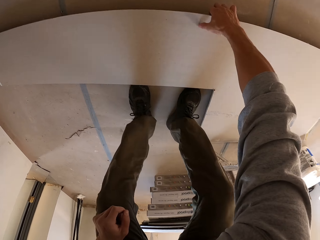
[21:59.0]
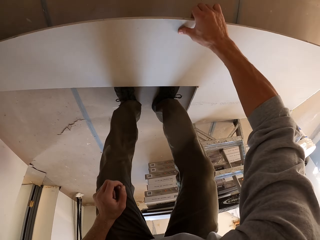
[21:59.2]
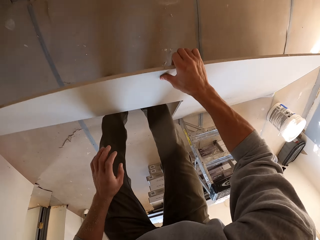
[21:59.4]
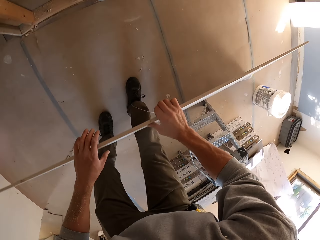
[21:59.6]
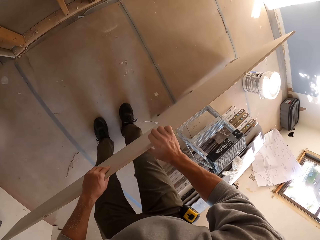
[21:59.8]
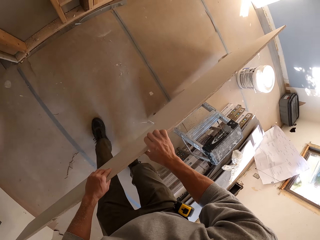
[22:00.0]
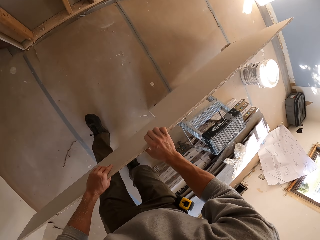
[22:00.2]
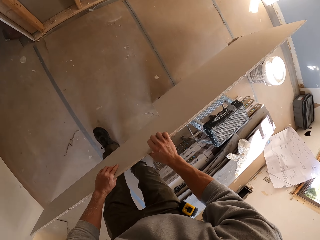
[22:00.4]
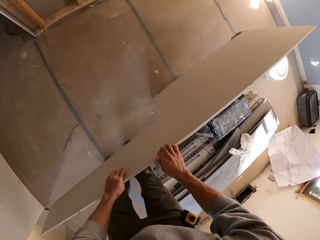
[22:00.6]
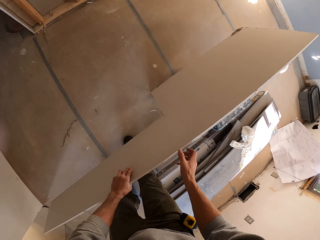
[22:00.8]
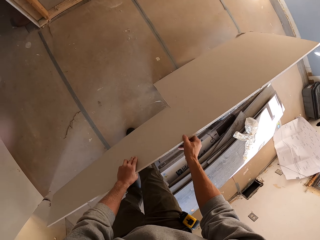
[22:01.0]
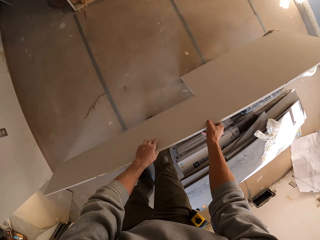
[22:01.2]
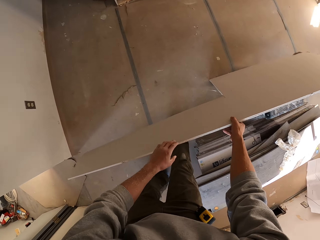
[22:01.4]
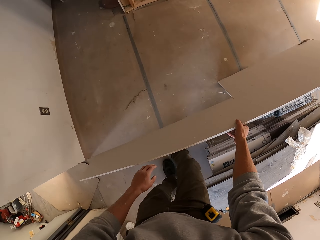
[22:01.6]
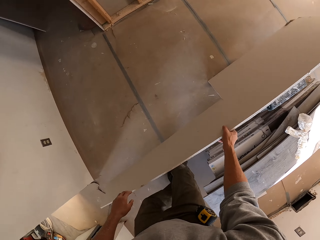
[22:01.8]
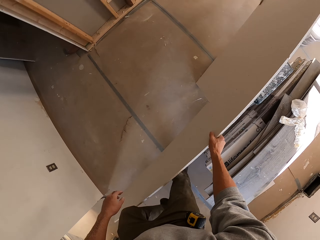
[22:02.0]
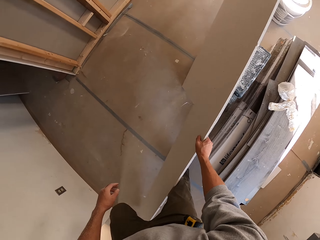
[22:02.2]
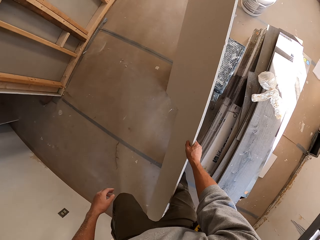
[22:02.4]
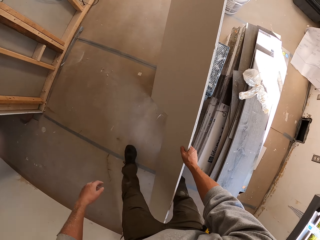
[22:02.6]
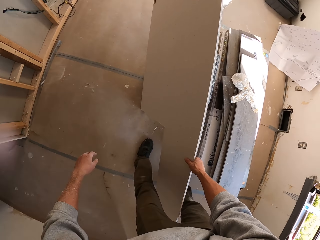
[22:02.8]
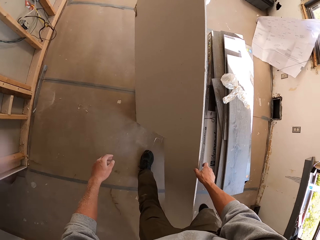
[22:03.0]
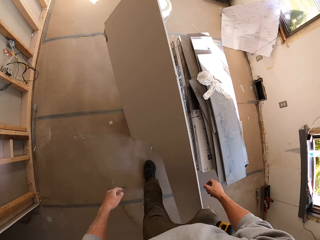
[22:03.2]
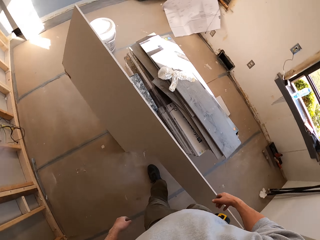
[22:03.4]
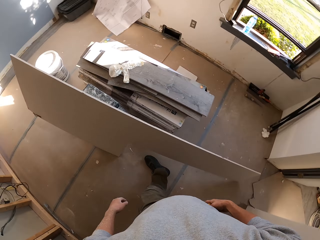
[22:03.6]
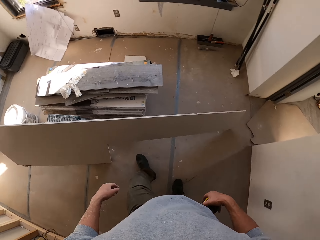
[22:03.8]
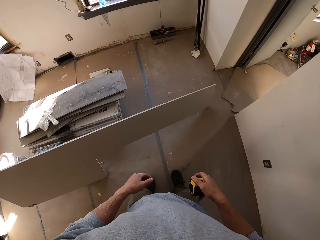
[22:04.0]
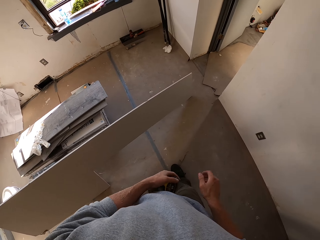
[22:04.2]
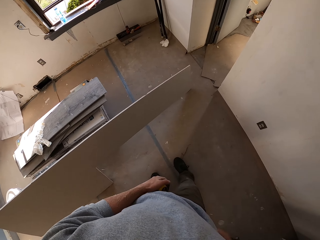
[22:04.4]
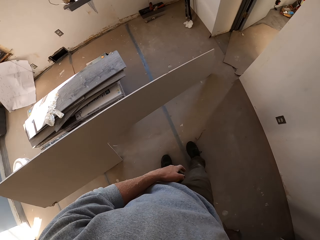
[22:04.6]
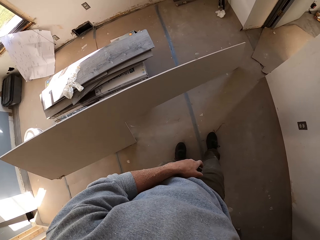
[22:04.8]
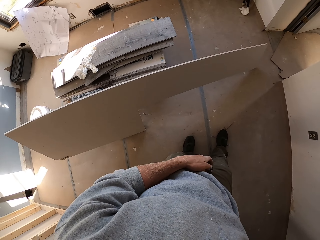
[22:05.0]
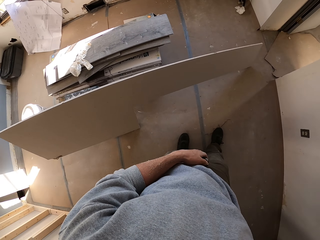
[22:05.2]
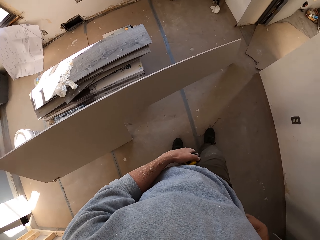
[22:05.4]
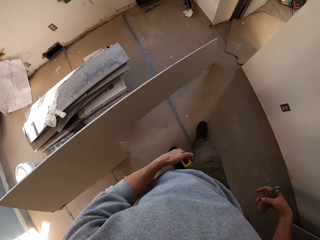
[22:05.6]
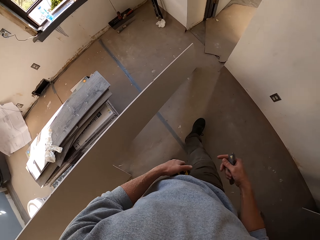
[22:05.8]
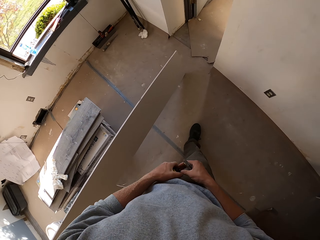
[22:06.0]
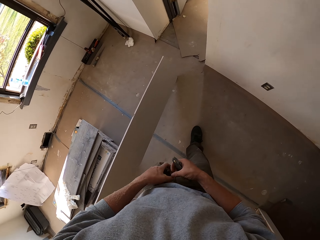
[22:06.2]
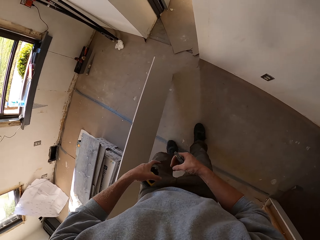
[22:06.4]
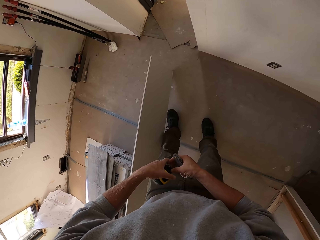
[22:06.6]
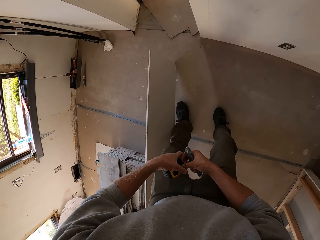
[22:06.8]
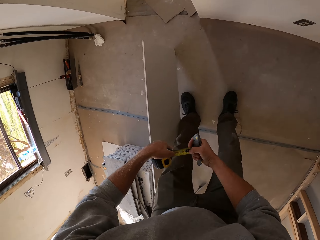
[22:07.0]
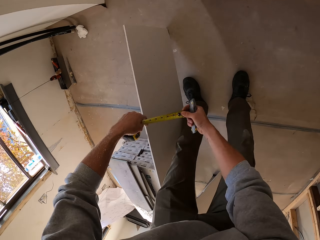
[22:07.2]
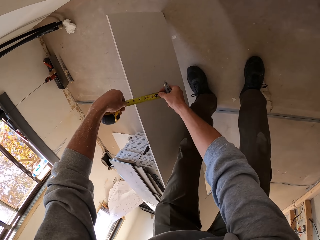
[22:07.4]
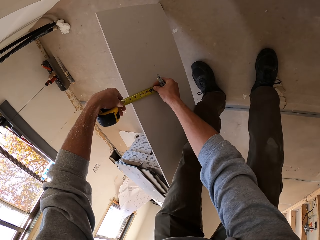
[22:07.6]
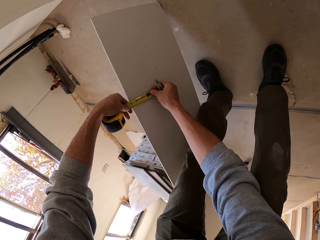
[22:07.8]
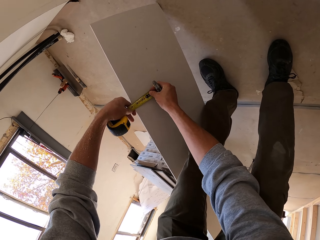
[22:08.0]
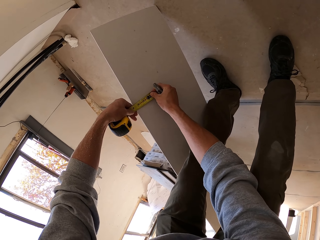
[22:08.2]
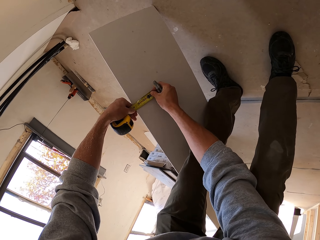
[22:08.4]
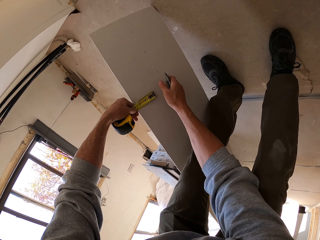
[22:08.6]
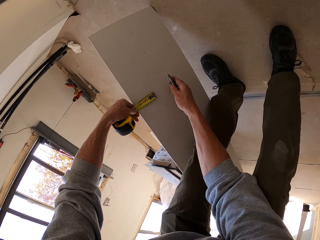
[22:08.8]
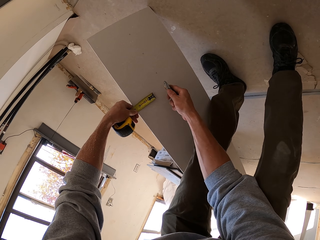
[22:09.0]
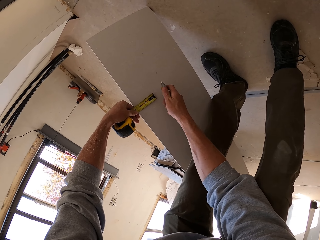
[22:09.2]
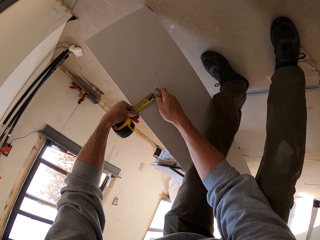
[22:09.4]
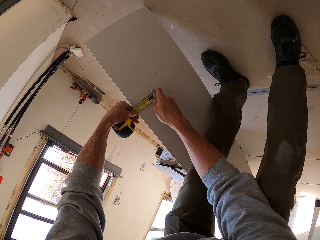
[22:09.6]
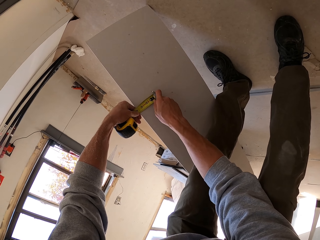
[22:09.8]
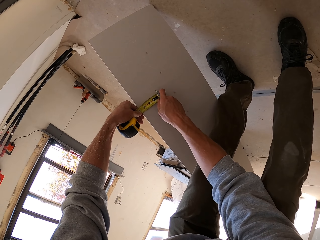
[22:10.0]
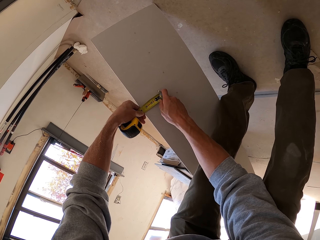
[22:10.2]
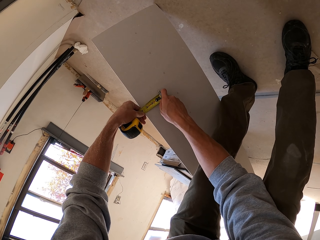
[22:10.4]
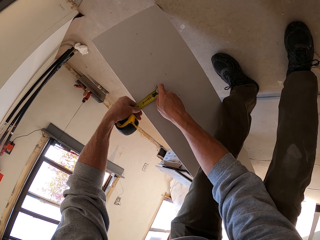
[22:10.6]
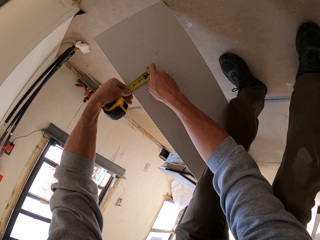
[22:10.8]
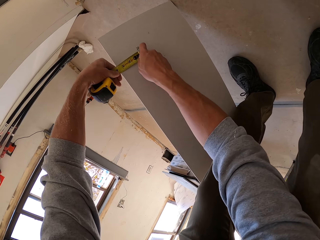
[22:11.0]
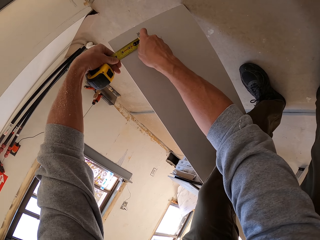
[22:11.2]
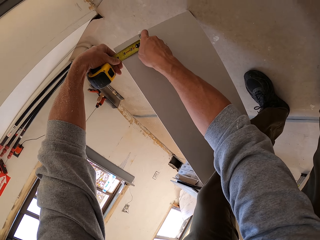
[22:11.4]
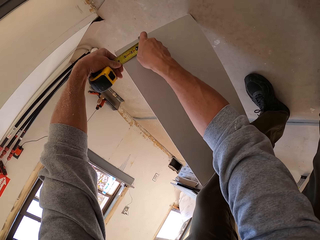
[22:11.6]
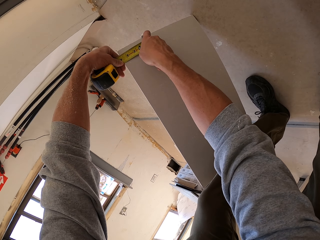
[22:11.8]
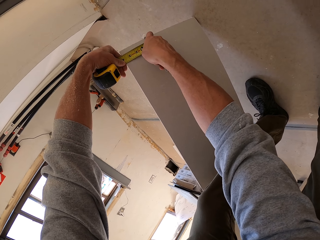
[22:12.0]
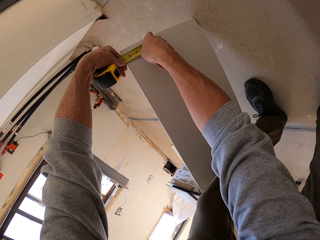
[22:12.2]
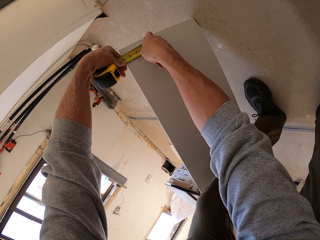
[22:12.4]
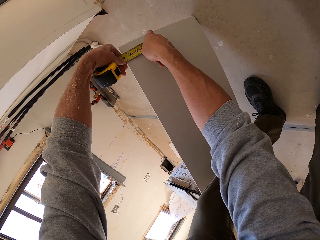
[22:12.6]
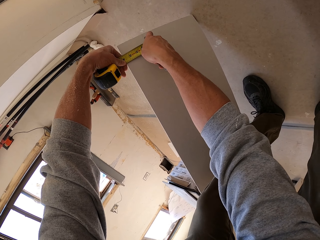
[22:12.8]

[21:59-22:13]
The camera wearer picks up the ceiling board on the floor. They hold the board. They turn around. They stare at the ceiling board. They hold a tape measure. They stare at the tape measure. They hold a cutter. They pull the tape measure. They bend down. They measure the board with the tape measure. They mark the ceiling board.

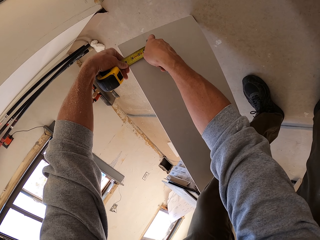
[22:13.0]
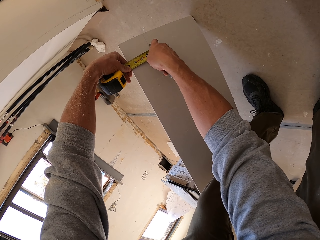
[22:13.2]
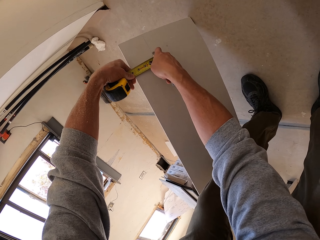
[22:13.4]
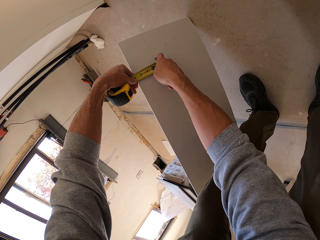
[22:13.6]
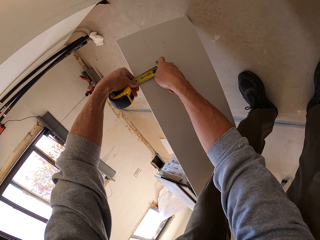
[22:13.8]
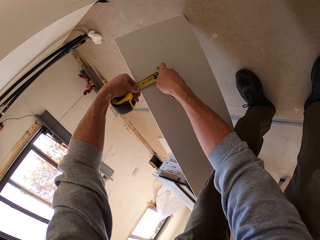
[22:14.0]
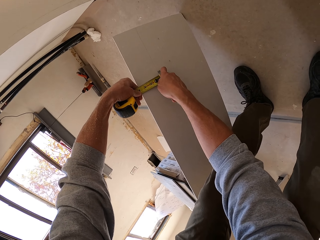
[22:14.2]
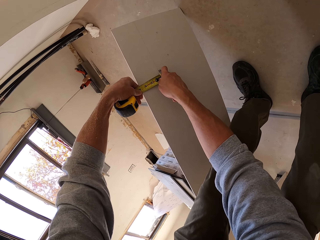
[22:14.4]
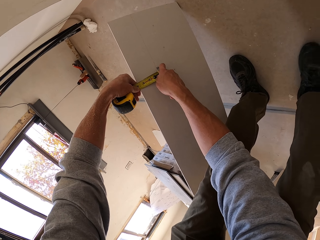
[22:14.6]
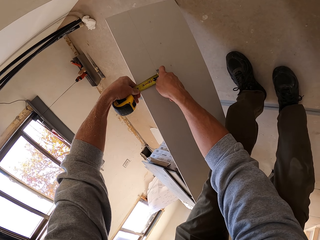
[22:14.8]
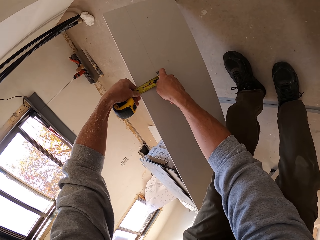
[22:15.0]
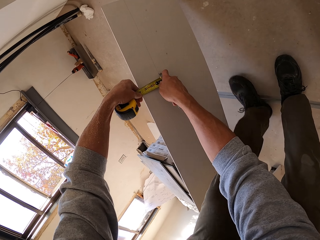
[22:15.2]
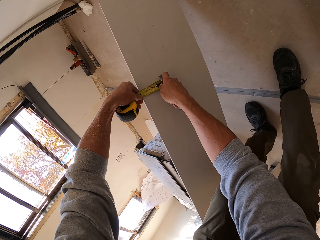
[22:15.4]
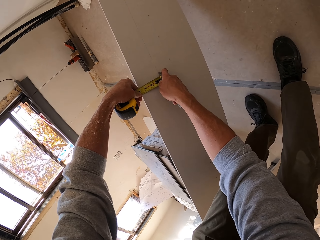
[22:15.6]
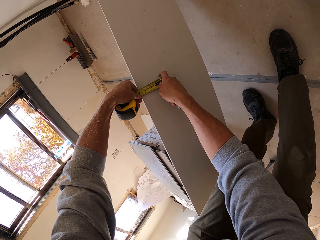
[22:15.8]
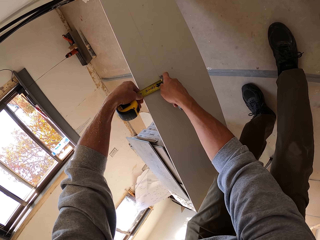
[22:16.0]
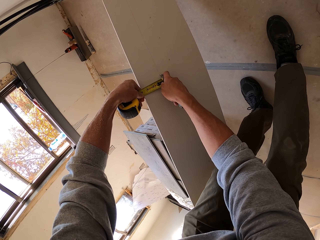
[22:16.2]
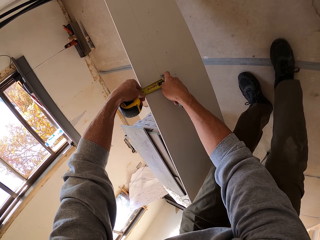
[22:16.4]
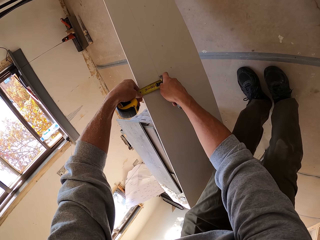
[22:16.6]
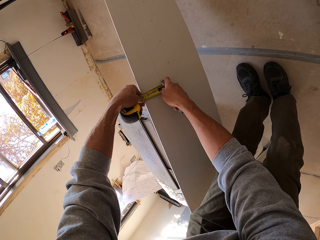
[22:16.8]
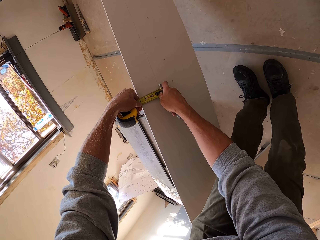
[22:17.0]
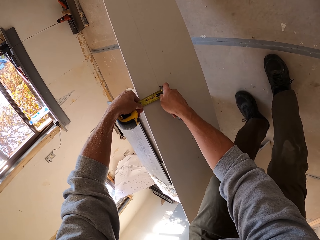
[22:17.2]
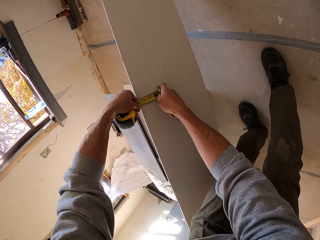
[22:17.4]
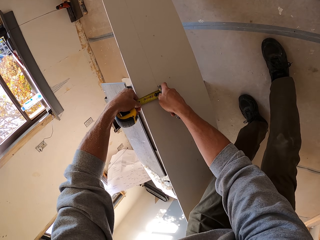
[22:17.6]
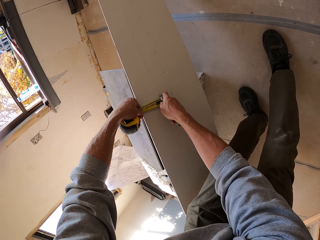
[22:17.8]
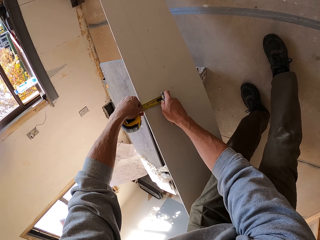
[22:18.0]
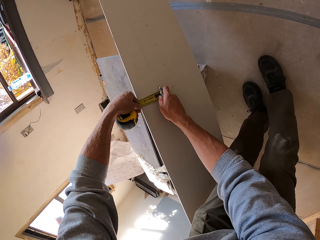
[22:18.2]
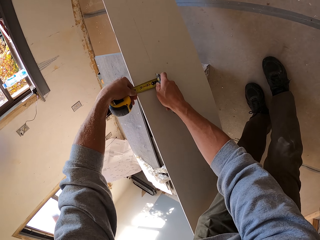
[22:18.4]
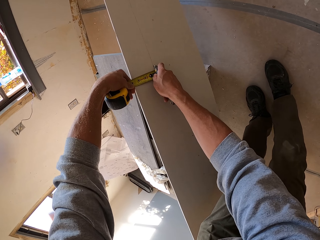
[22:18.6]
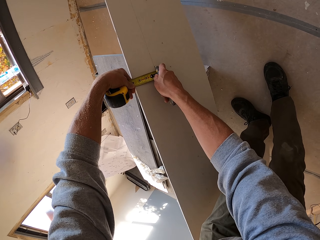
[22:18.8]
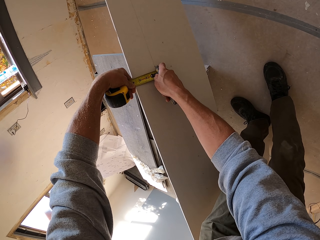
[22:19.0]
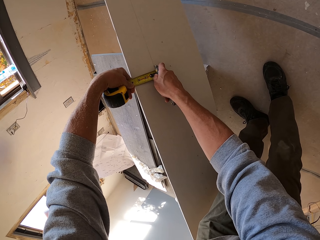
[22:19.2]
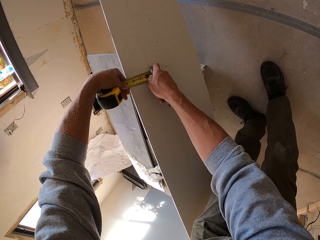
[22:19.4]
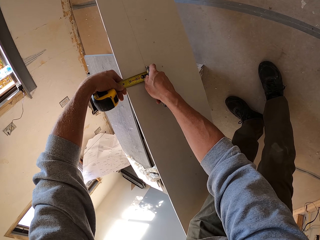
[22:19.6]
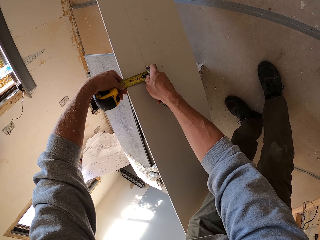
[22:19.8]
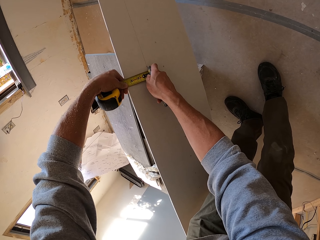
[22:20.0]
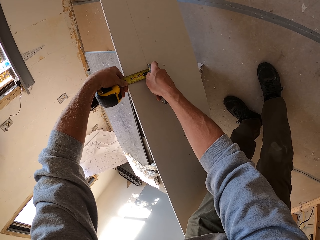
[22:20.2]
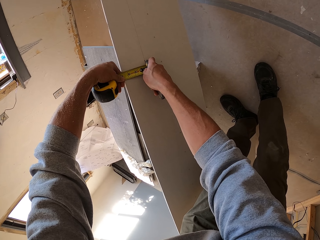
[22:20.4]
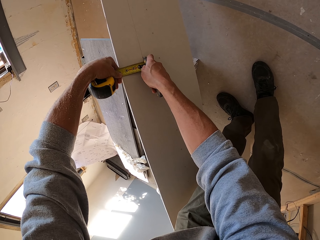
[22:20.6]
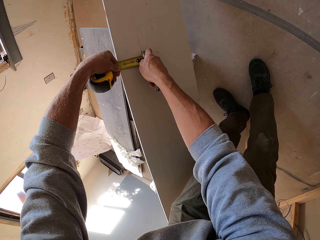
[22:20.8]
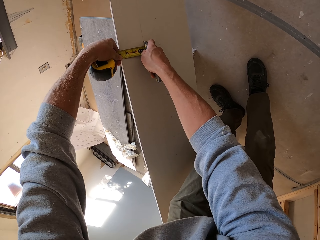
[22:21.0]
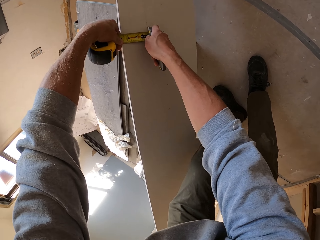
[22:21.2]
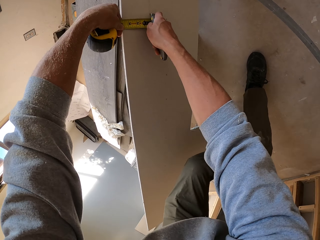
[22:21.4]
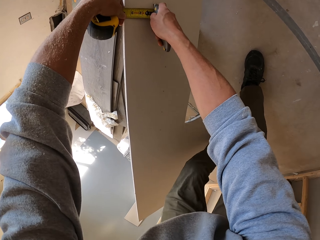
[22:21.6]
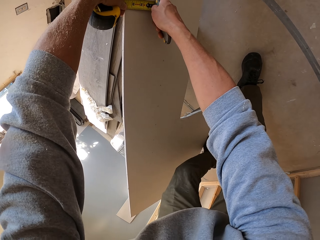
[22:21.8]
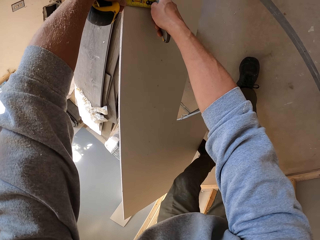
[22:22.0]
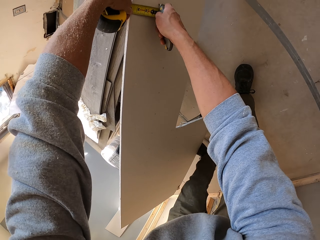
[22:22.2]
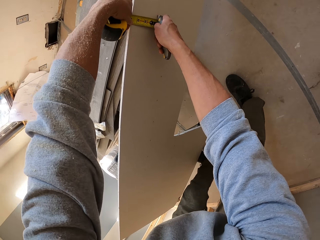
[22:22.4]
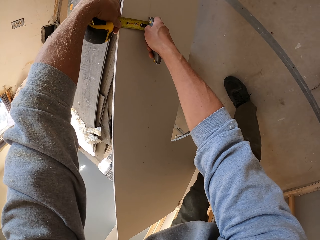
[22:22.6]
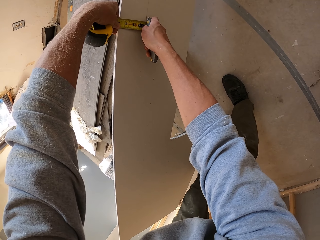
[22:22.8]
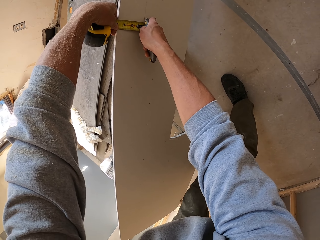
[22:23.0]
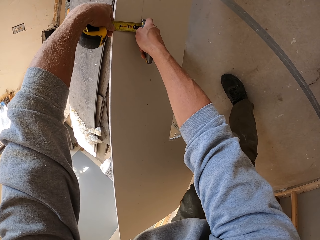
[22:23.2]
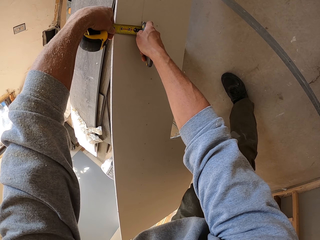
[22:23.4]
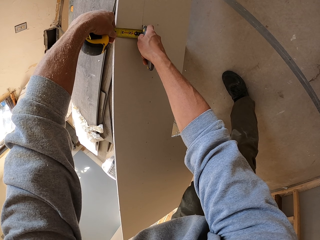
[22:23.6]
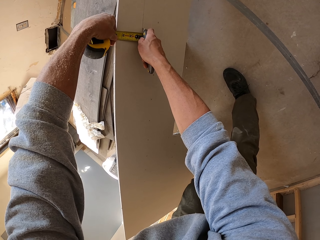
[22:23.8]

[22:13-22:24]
The camera wearer marks the board with a cutter. They walk around. They mark the board with the cutter.
